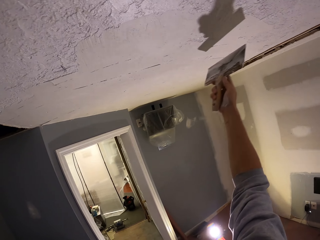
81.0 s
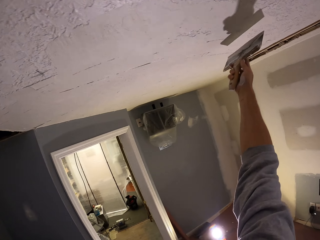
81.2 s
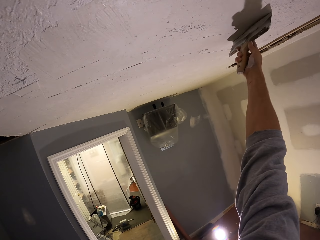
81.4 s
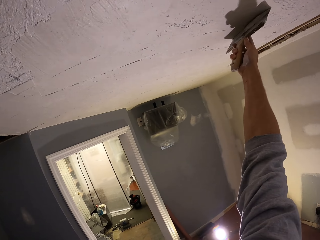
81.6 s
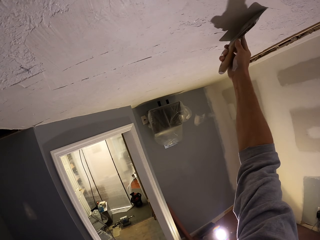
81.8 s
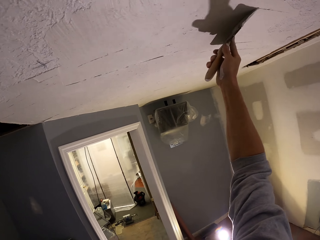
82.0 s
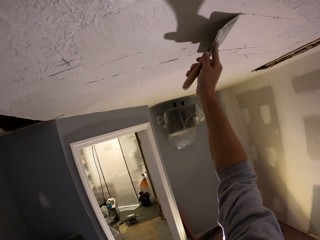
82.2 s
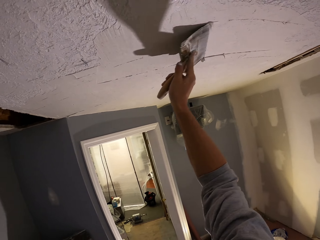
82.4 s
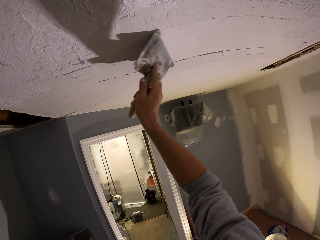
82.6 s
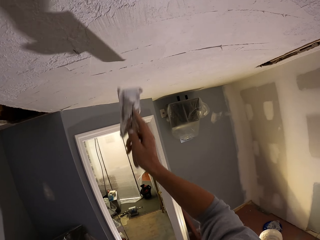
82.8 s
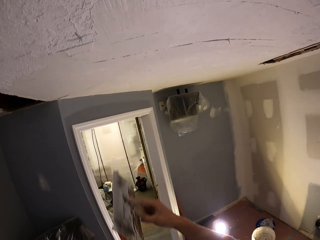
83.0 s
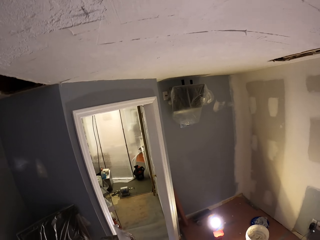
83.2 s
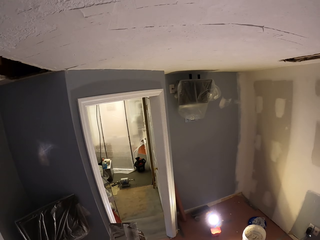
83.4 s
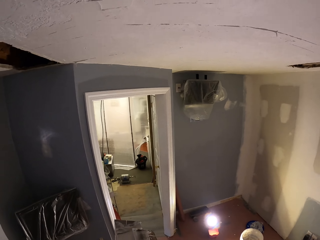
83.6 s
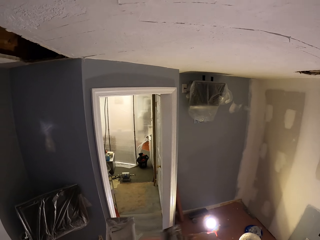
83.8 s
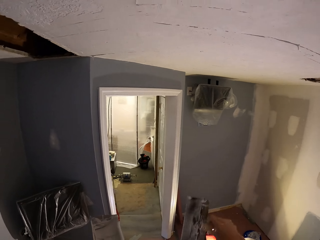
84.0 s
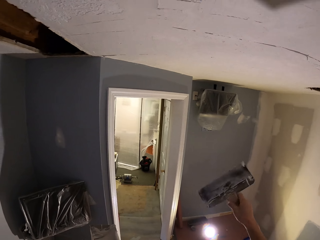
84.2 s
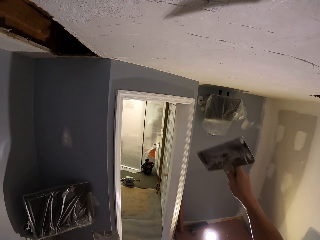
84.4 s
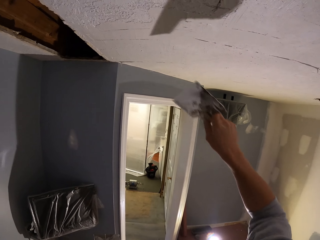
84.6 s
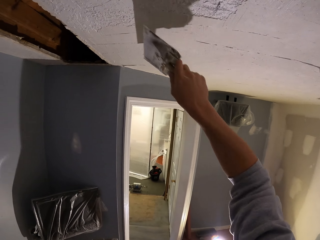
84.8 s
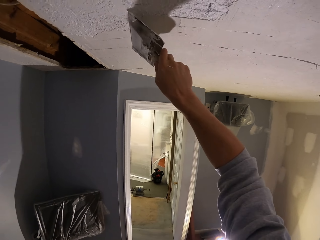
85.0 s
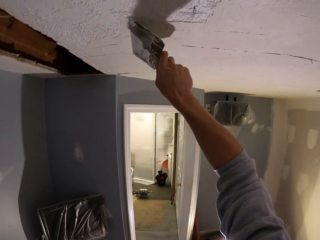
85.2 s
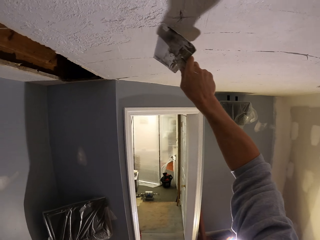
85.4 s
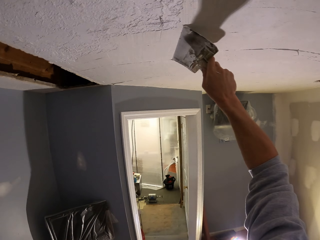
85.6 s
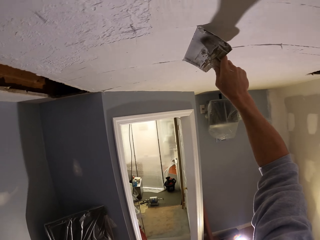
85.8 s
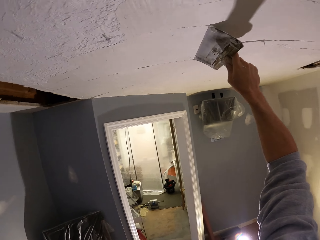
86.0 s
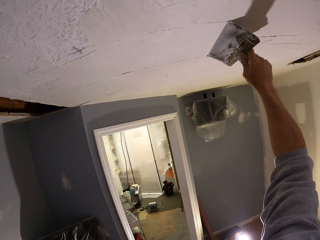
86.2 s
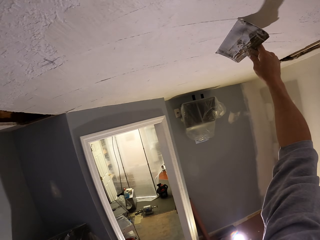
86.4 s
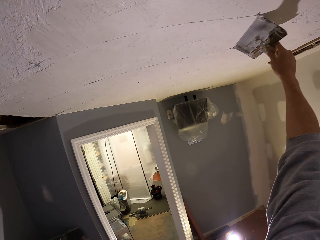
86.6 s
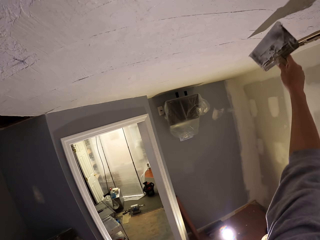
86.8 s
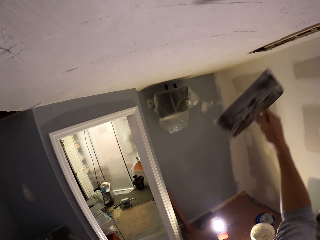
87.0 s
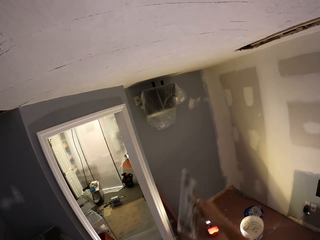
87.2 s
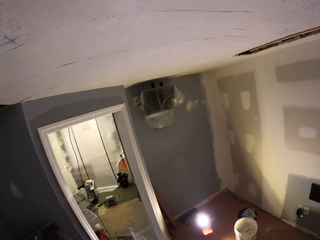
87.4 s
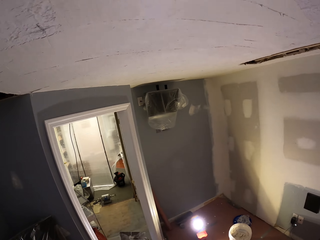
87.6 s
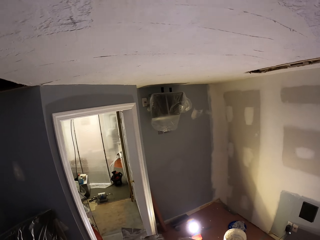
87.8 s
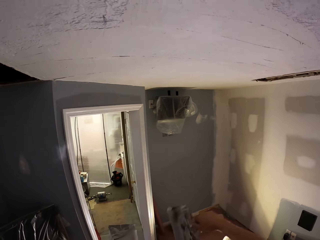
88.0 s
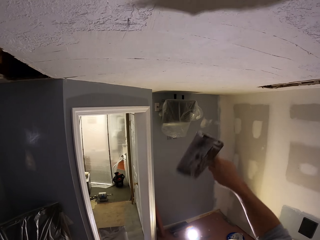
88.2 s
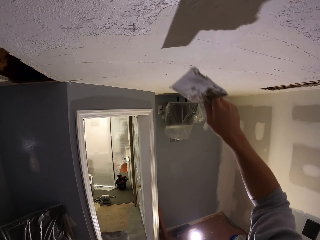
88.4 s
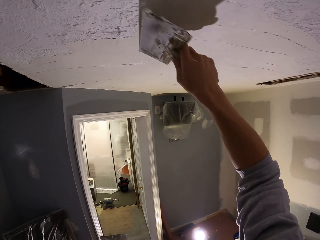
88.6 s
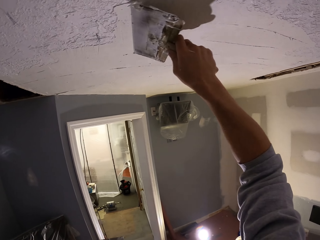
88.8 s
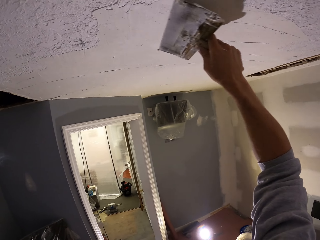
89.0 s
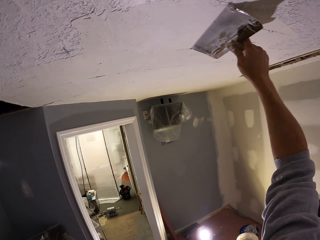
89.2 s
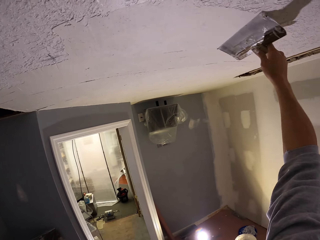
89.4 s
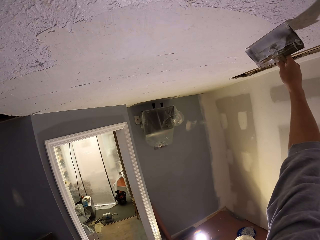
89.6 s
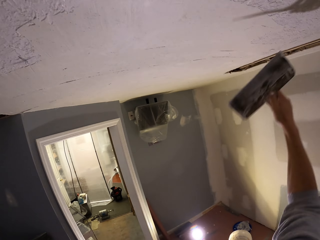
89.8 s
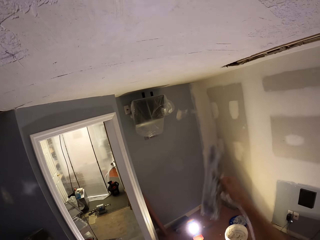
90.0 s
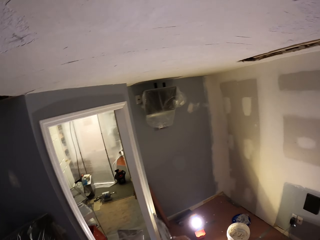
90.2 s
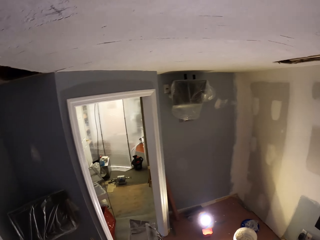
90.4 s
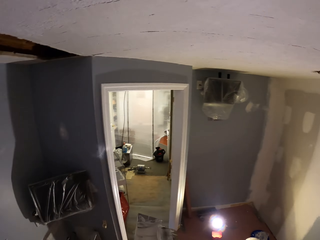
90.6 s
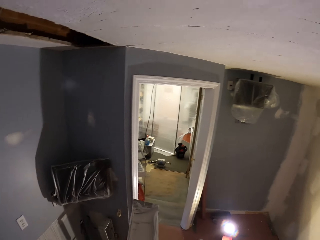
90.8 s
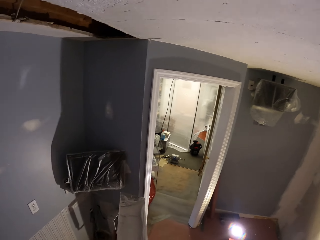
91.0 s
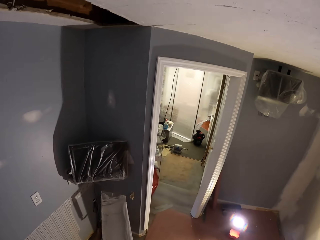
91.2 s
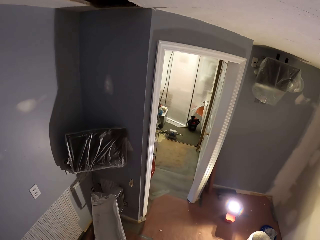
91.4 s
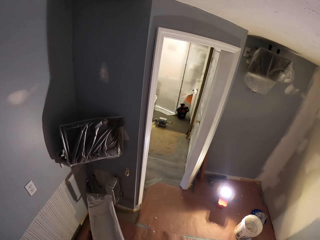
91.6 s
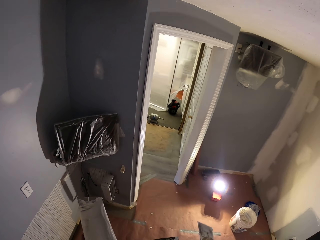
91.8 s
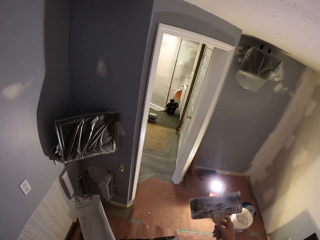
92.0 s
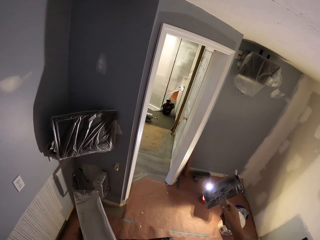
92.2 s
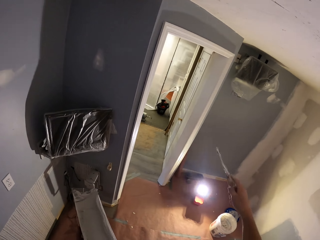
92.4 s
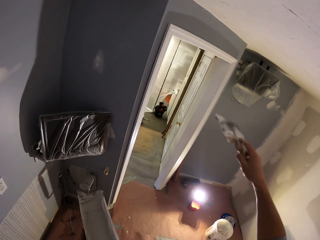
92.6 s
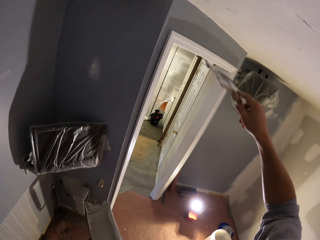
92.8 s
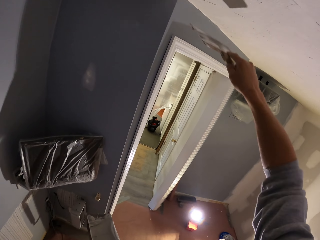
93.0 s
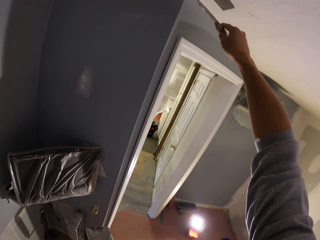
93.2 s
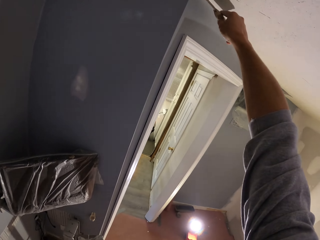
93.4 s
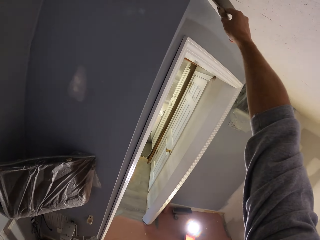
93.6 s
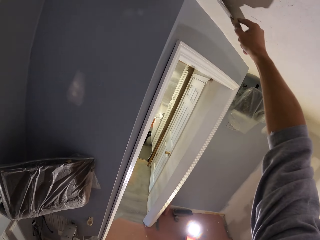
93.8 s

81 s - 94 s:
The camera wearer plasters horizontally. They pick the paint from the paint tray and reduce the plastering wall paint from the plaster tool. They apply the paint on the wall reverse horizontally. They stop plastering. They plaster reverse horizontally. They pick the paint from the paint tray. They stop plastering and rotate the plastering tool.

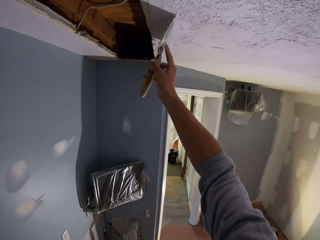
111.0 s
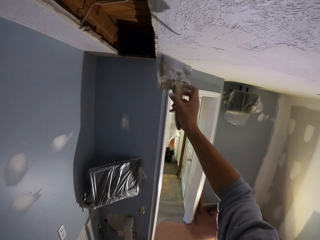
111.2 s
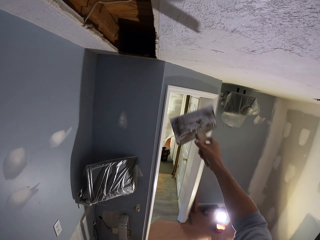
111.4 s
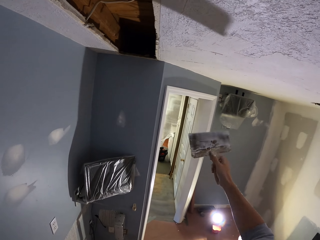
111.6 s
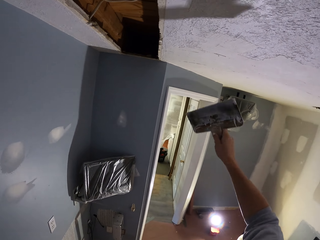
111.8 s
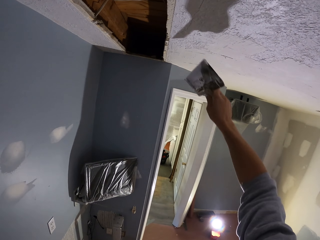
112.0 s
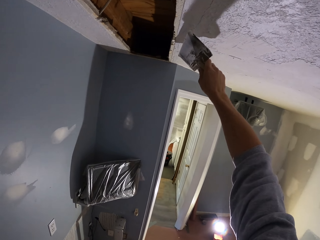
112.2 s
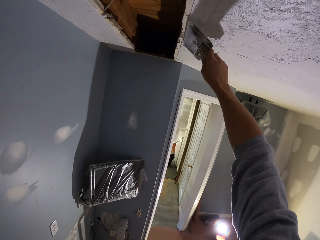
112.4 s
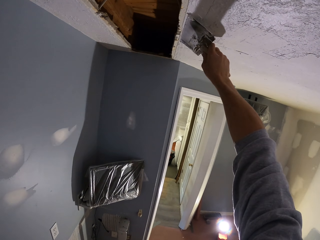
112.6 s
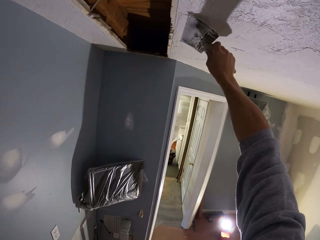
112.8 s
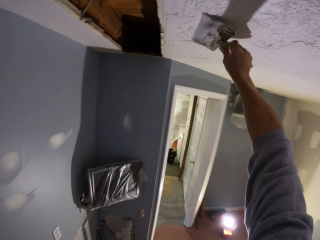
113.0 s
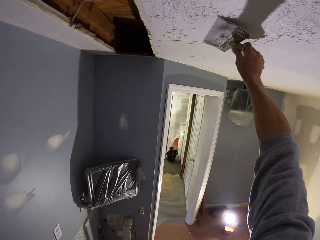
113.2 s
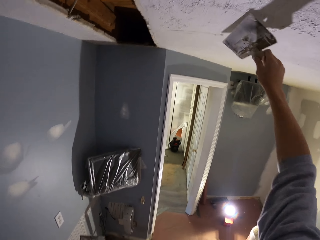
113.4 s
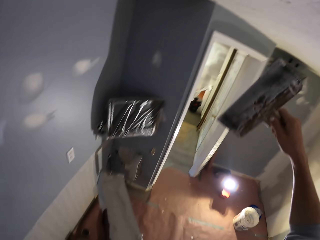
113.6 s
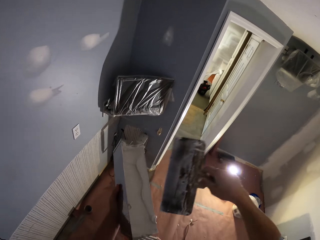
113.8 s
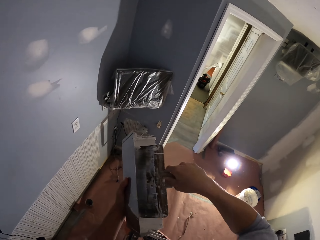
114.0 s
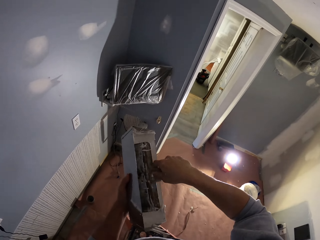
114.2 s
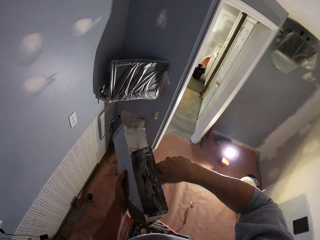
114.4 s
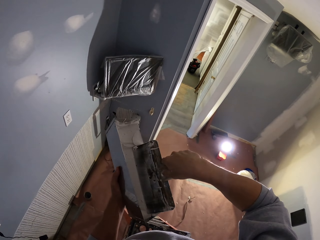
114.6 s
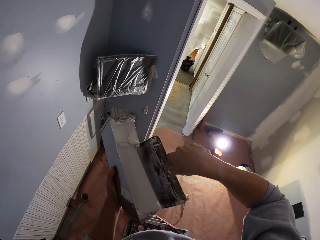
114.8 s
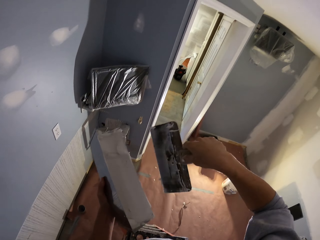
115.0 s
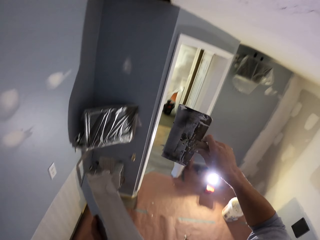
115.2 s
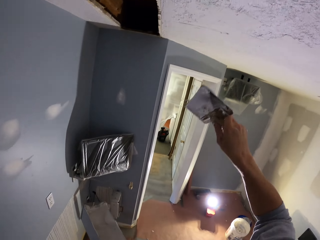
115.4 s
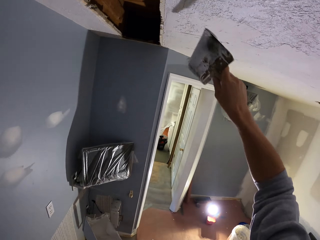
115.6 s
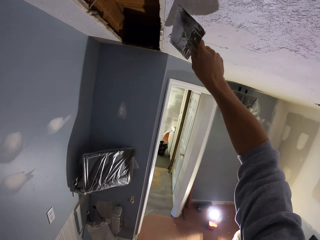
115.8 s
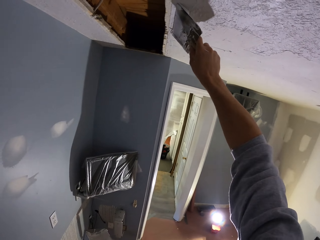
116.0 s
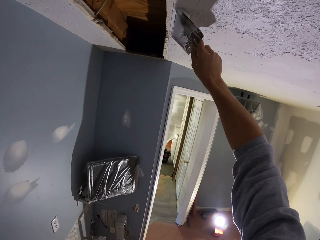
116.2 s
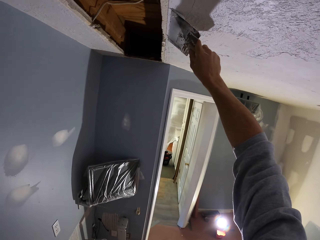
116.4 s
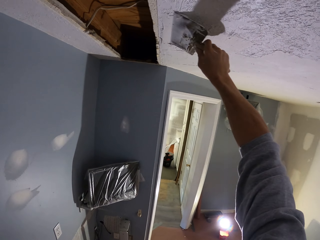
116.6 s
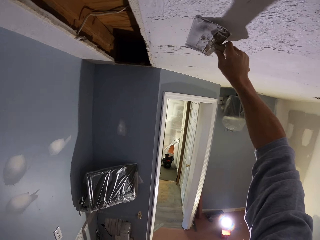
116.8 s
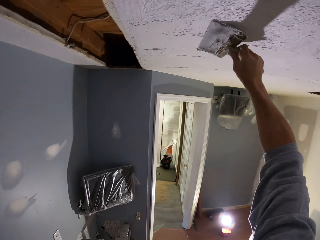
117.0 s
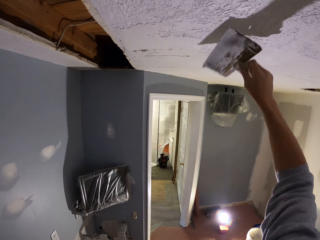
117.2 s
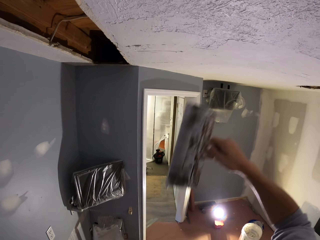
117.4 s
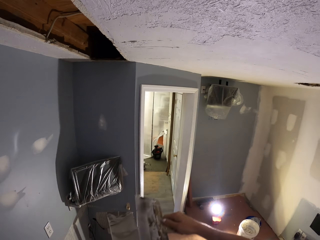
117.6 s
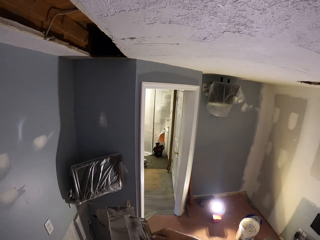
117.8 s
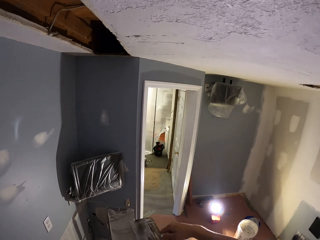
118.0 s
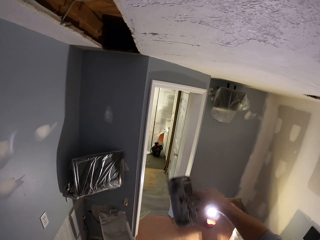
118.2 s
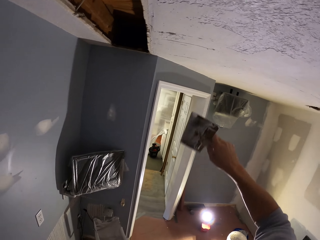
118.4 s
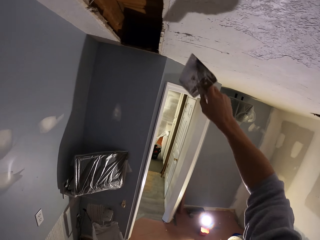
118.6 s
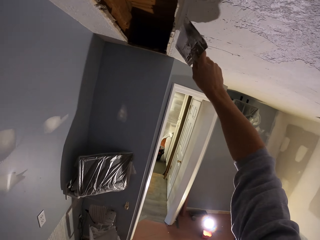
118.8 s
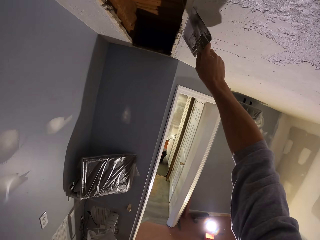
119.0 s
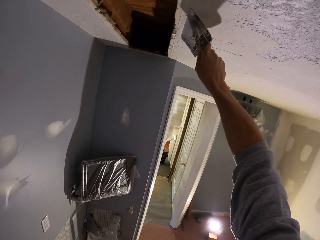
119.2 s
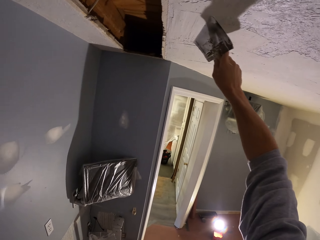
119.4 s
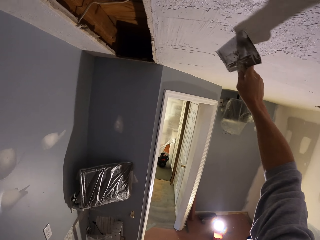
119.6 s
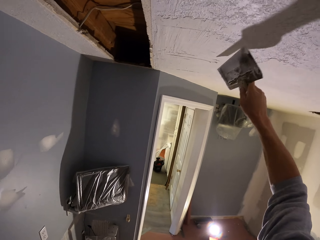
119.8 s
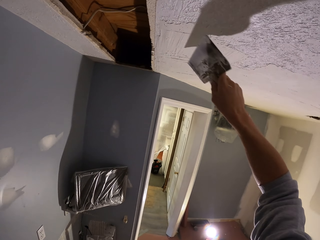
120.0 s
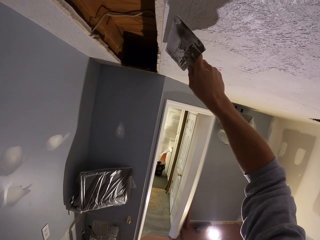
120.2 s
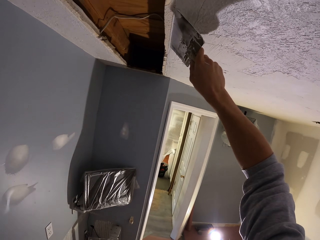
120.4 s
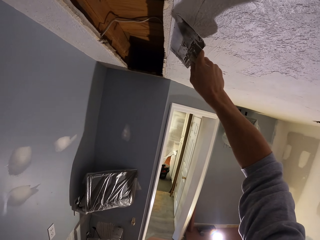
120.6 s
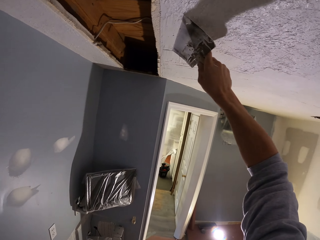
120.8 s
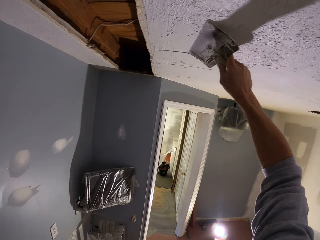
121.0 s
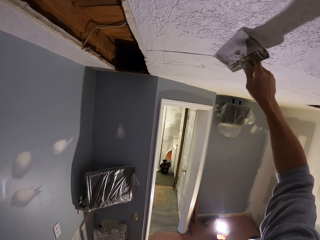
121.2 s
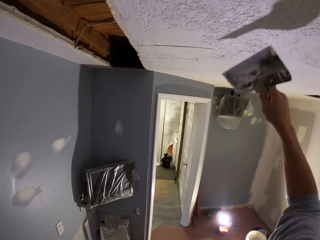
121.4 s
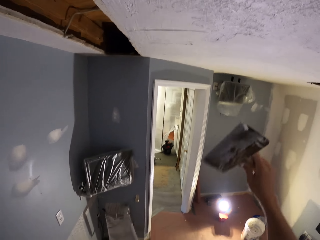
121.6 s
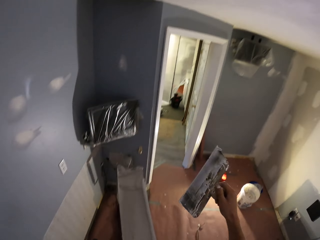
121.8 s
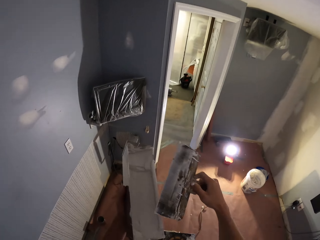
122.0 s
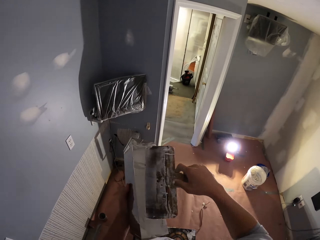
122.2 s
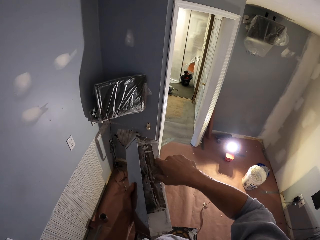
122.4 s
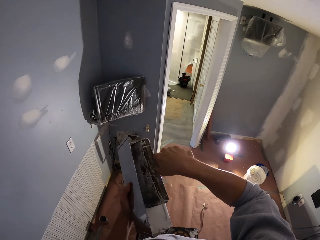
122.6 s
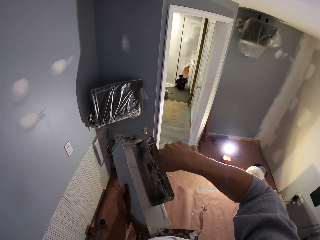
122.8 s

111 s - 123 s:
The camera wearer rotates the plastering tool. They plaster reverse horizontally. They pick the paint from the paint tray. They plaster reverse horizontally and reduce the plastering wall paint from the plaster tool. They plaster reverse horizontally. They plaster reverse horizontally again.
